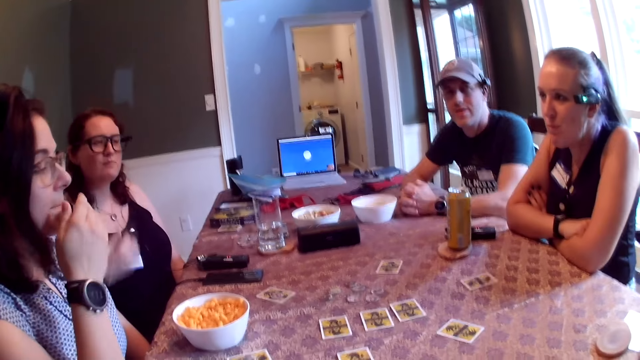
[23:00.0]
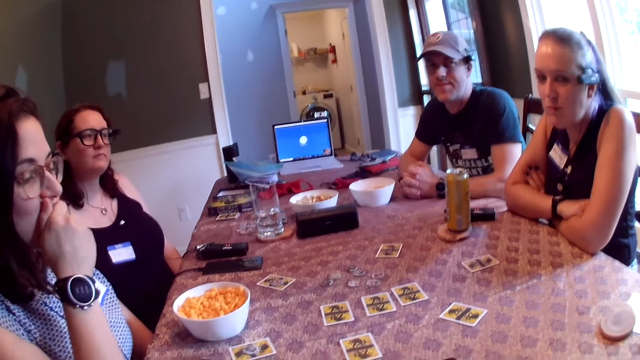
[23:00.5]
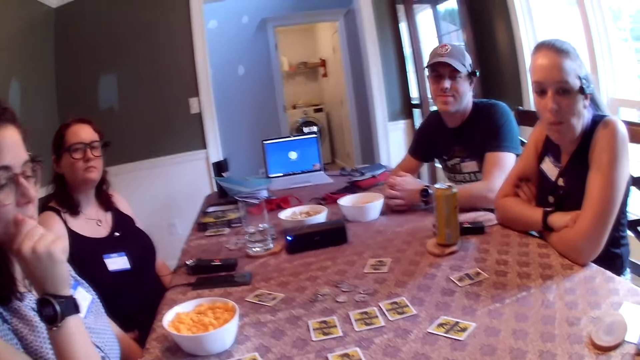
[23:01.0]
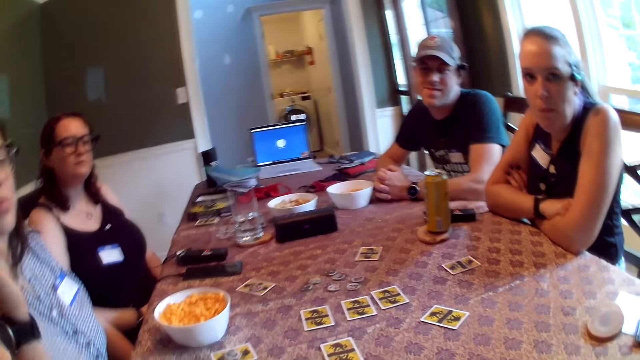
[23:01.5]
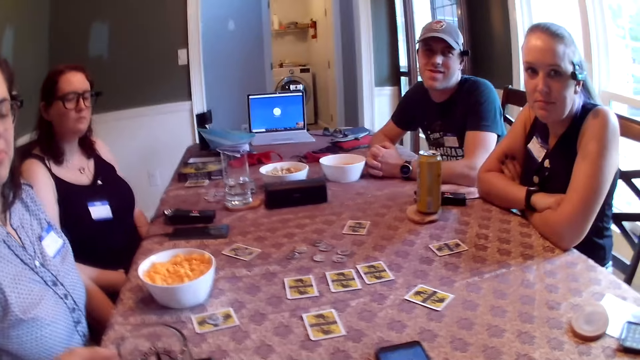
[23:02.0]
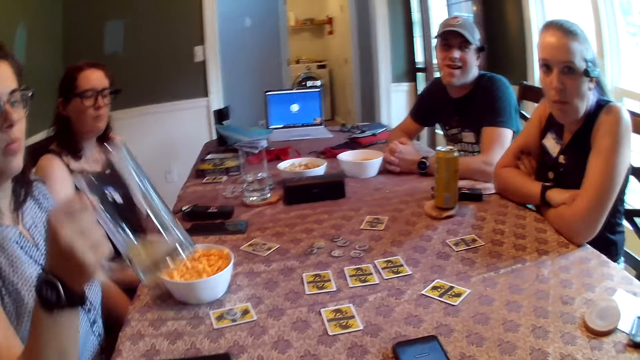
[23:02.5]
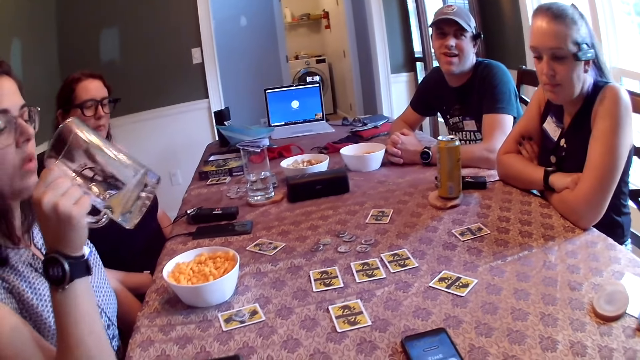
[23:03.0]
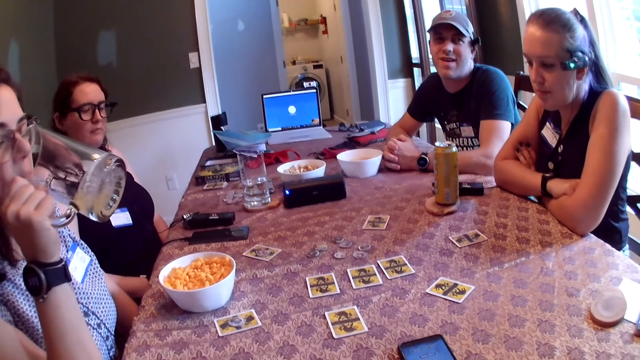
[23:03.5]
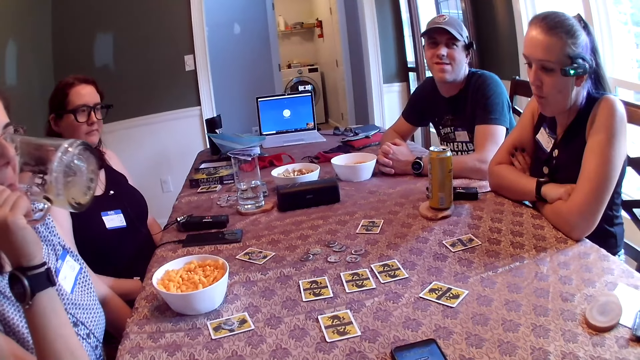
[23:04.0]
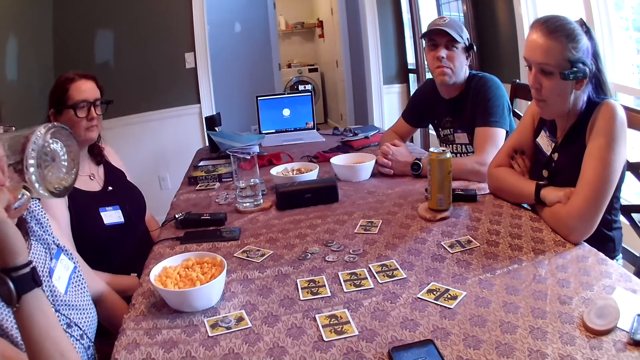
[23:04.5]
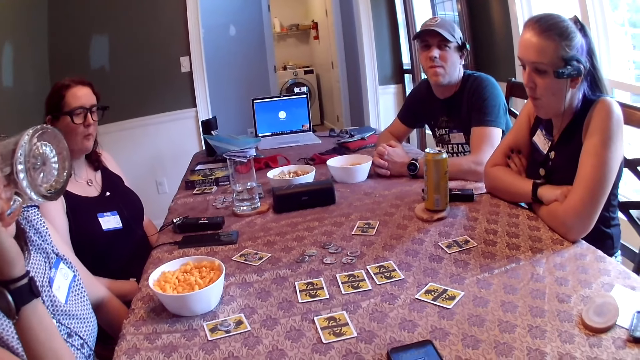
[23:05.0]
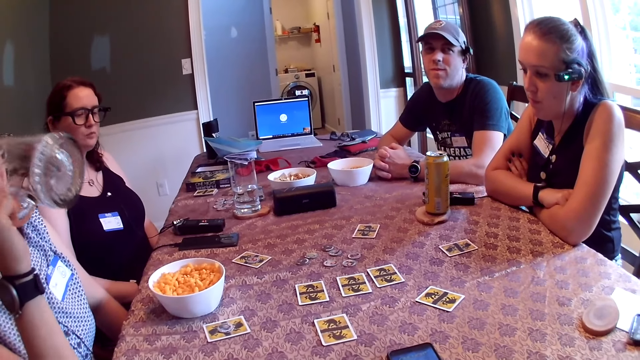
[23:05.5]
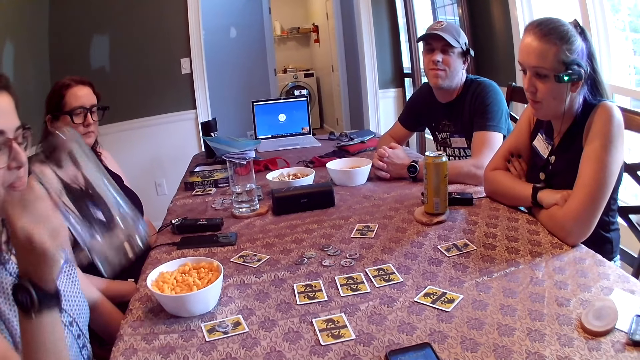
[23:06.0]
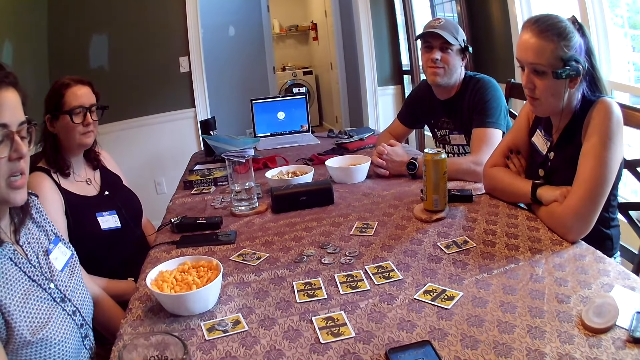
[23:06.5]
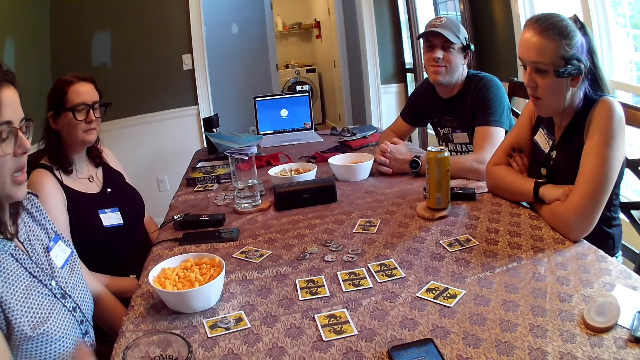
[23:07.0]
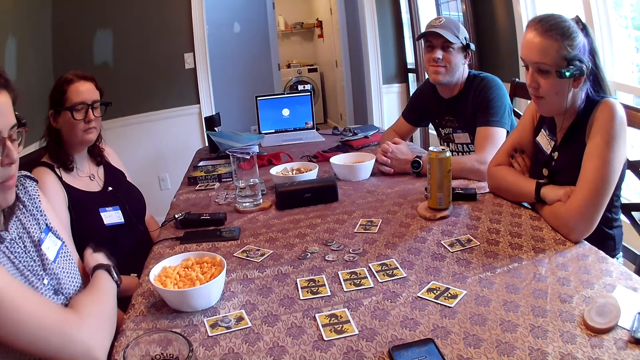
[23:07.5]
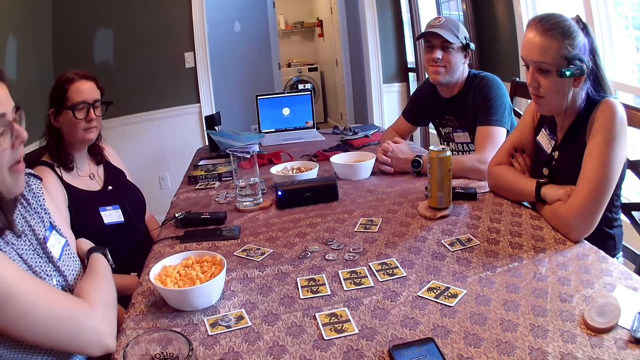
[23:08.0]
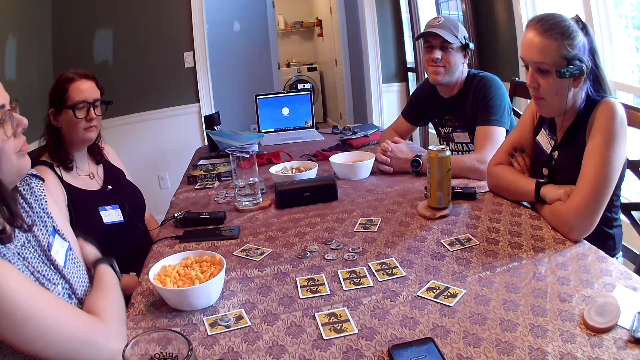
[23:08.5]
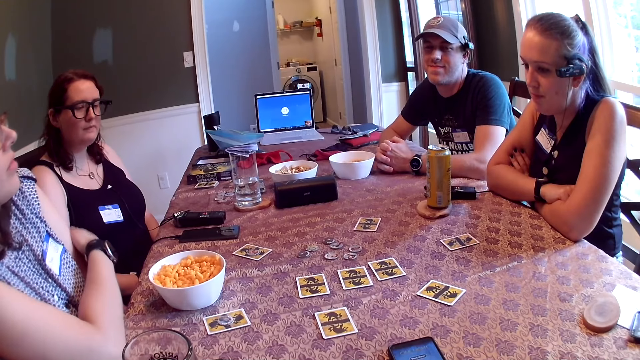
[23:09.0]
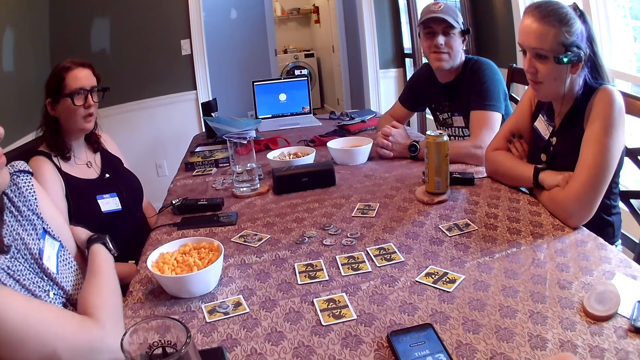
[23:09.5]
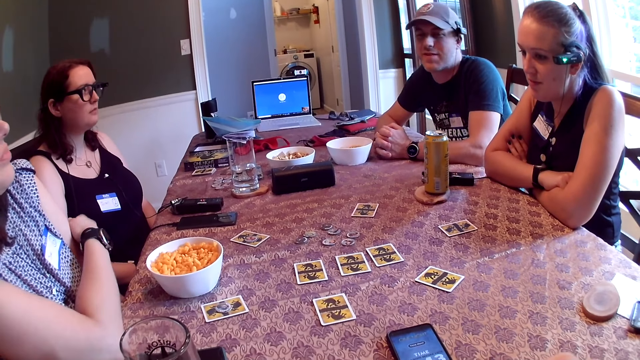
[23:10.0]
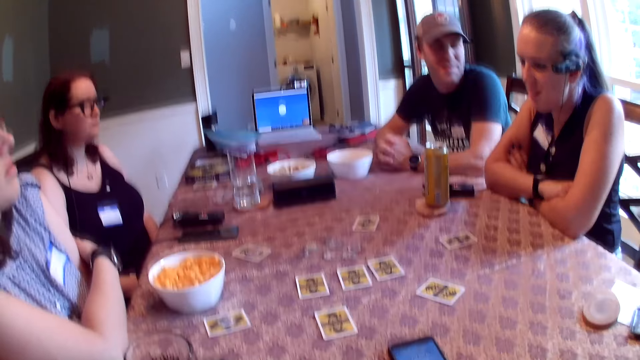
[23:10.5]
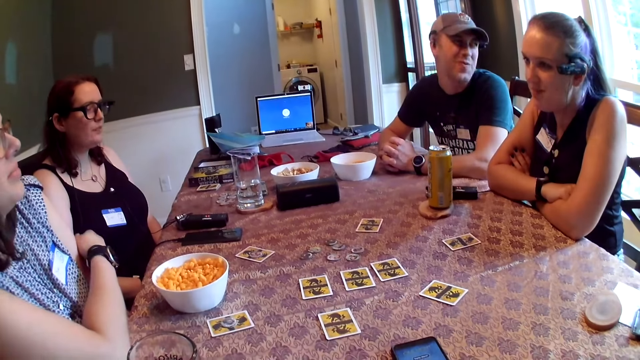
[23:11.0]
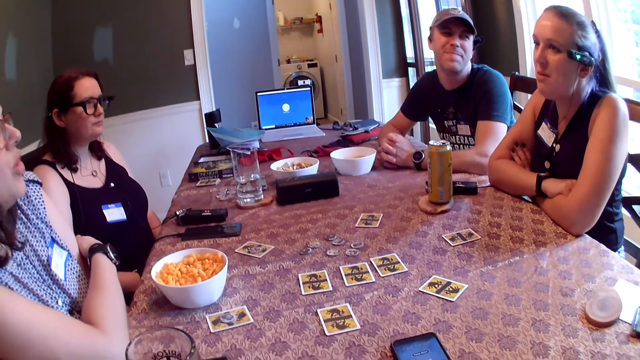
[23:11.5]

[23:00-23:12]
A woman rubs her mouth with her right hand. She picks a glass of juice from the table with her right hand. She drinks from the glass of juice in her right hand. She drops the glass of juice in her right hand on the table. She scratches her left hand with her right hand.

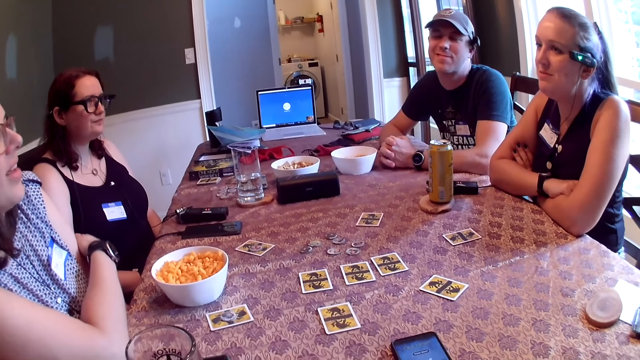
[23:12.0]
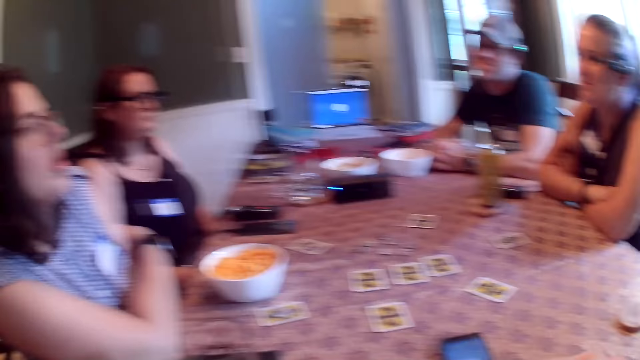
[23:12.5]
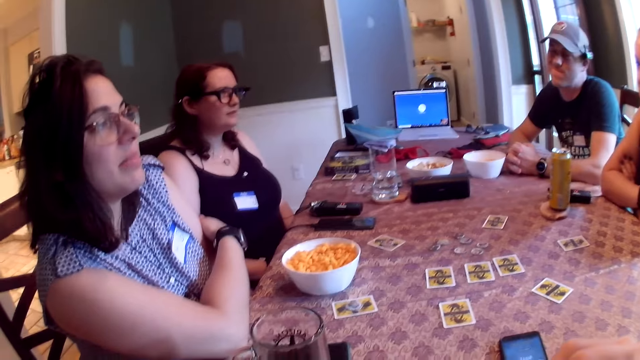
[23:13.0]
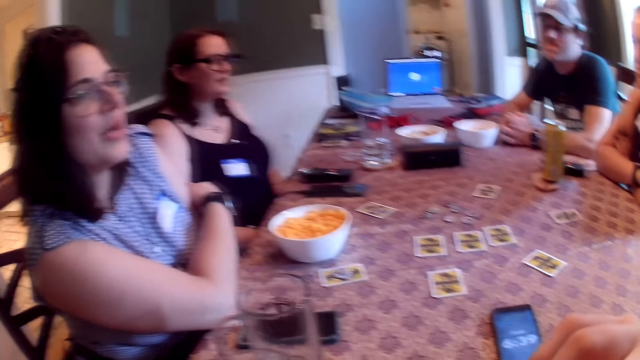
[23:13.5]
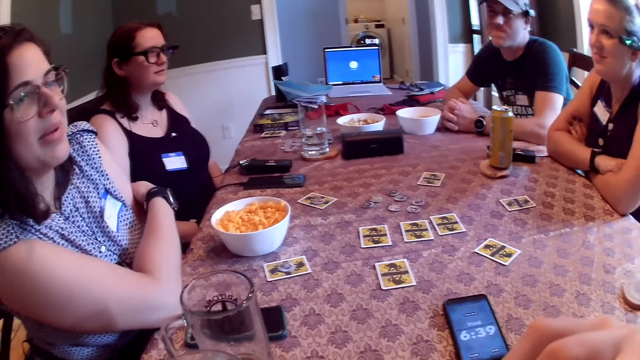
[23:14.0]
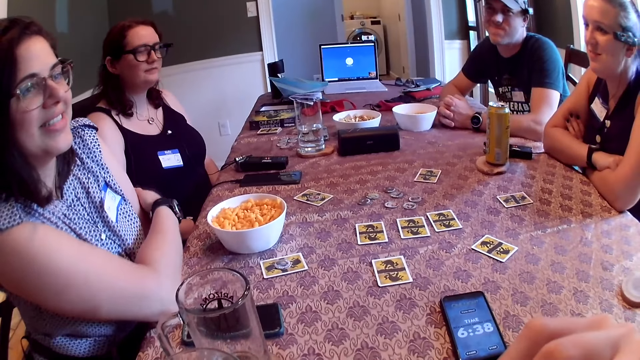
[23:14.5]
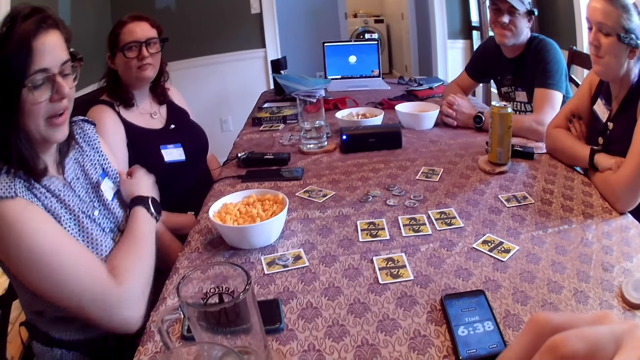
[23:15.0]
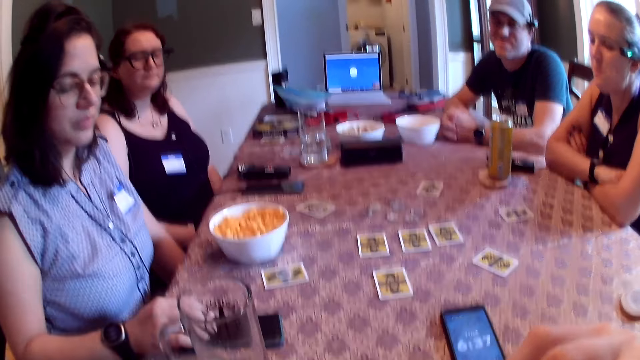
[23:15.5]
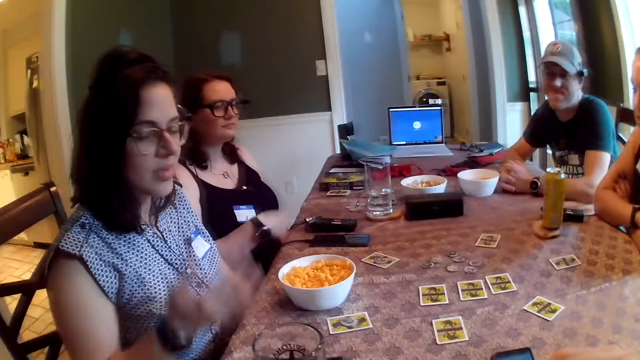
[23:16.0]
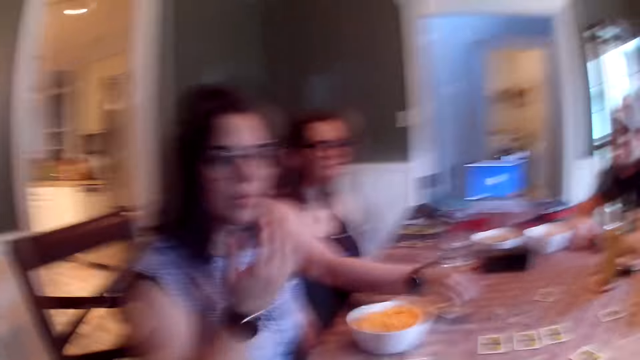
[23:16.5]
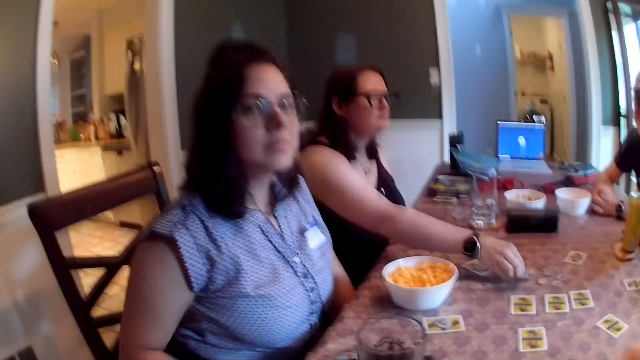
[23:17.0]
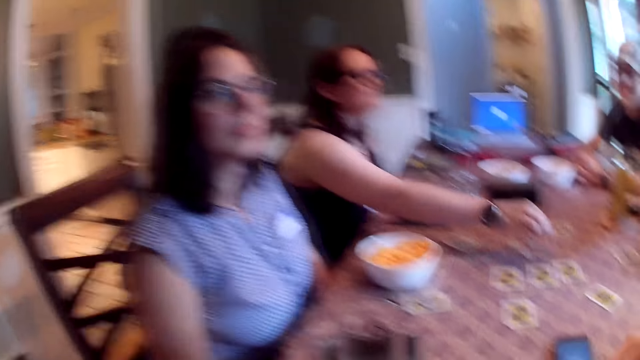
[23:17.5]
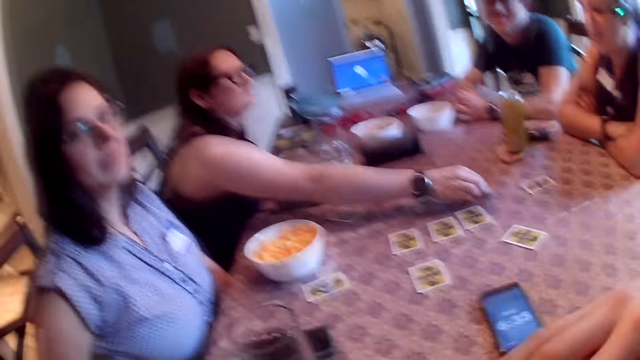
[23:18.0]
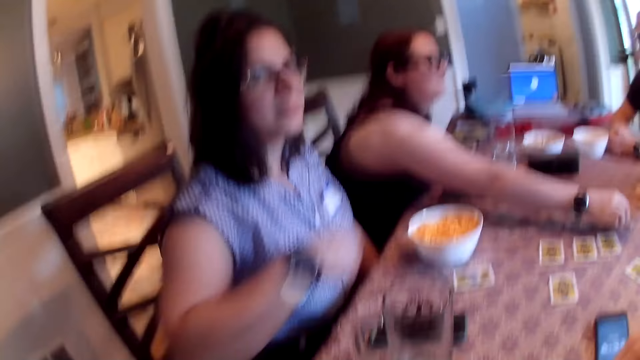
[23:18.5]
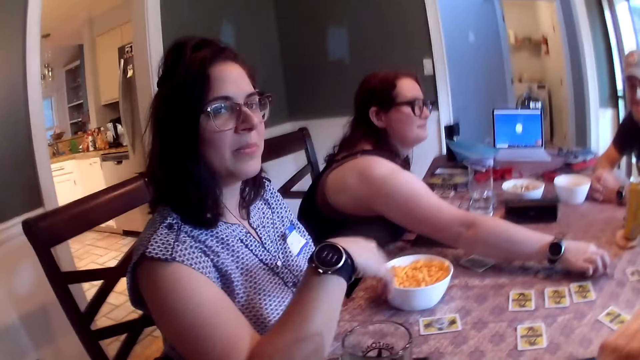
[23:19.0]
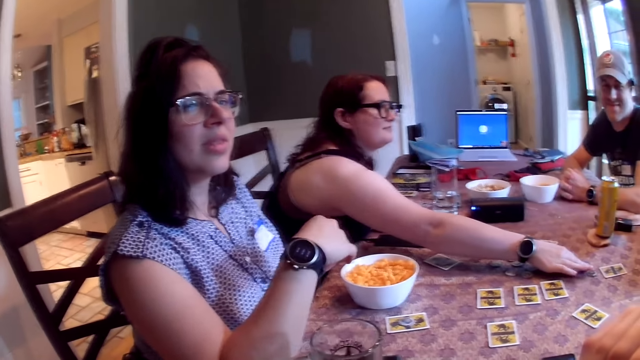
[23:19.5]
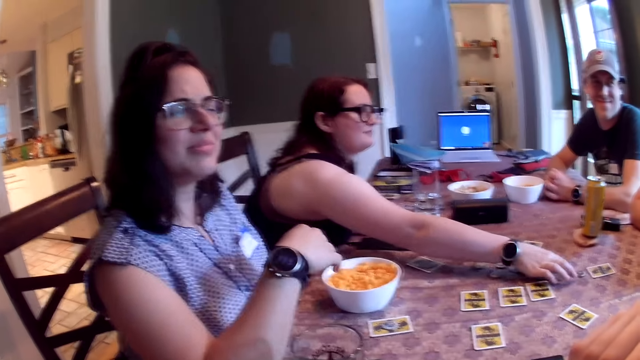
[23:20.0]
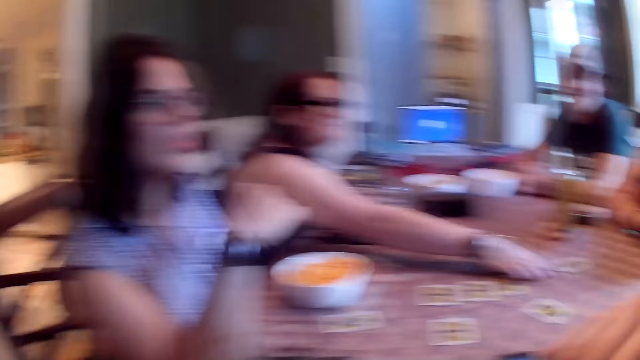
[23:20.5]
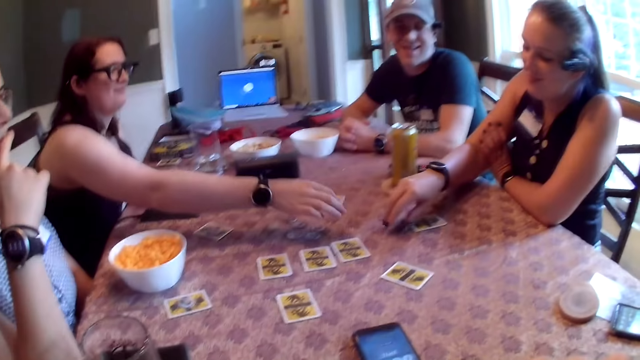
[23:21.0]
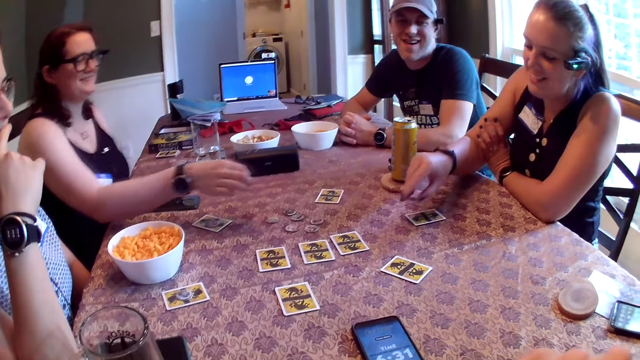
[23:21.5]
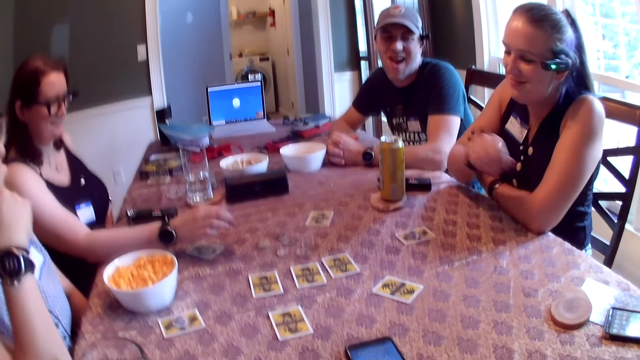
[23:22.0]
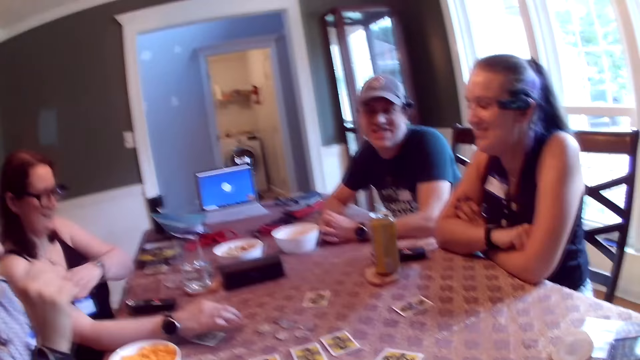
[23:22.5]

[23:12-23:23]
A woman touches a phone on the table with her right hand. She puts her right hand into her mouth. Another woman picks up a werewolf token from the table with her right hand. She drops the token in her right hand on the table. She moves the token on the table with her right hand. A third woman picks up the werewolf token from the table with her right hand. She drops the token in her right hand on the card on the table.
